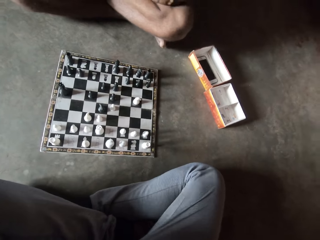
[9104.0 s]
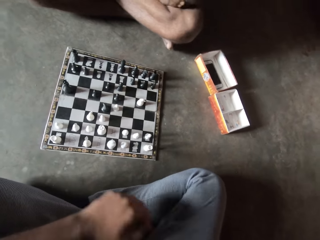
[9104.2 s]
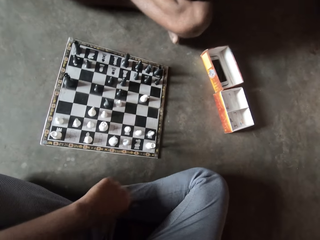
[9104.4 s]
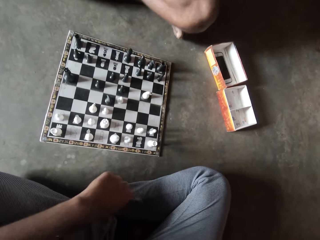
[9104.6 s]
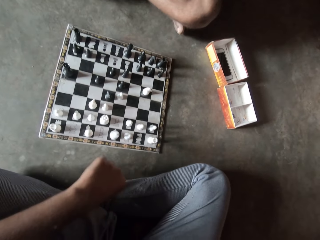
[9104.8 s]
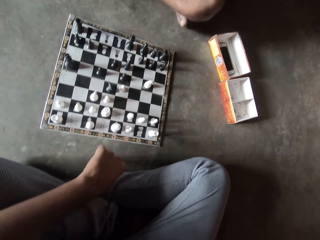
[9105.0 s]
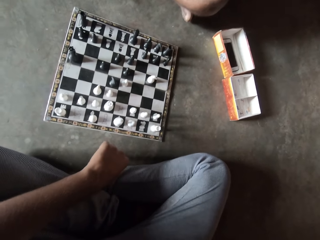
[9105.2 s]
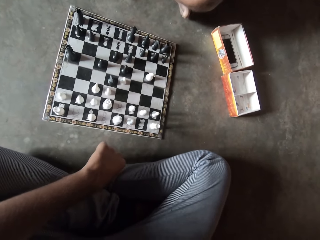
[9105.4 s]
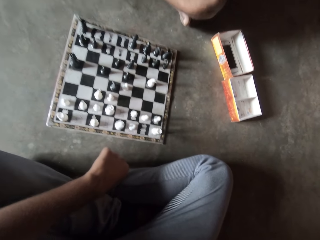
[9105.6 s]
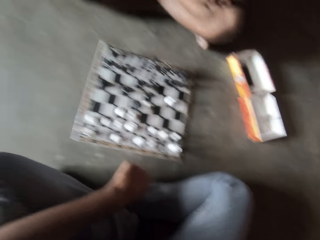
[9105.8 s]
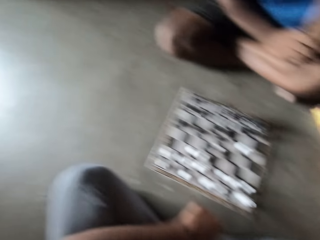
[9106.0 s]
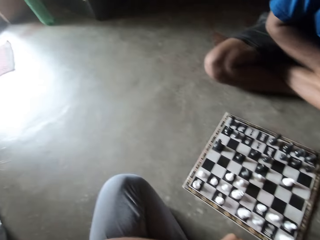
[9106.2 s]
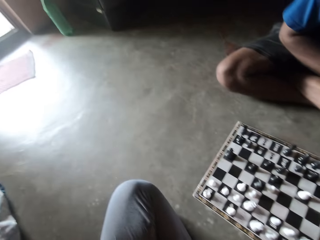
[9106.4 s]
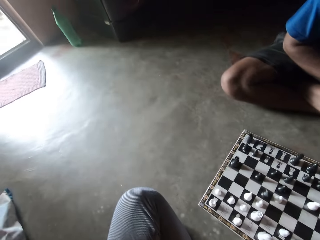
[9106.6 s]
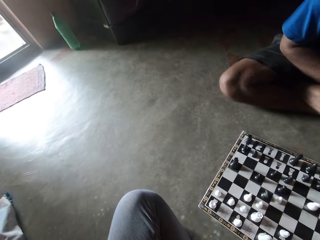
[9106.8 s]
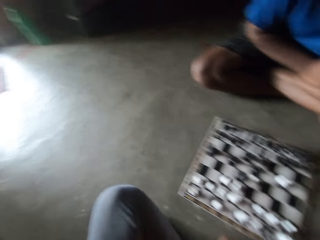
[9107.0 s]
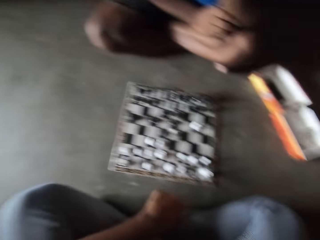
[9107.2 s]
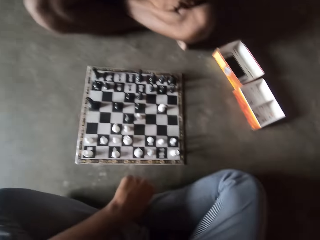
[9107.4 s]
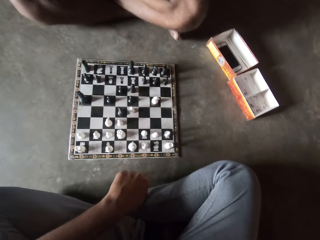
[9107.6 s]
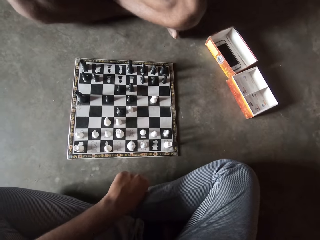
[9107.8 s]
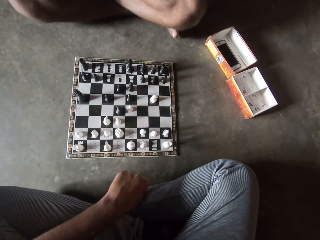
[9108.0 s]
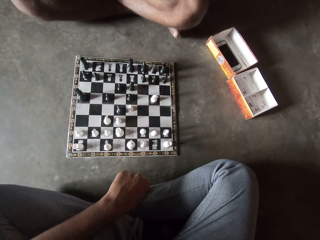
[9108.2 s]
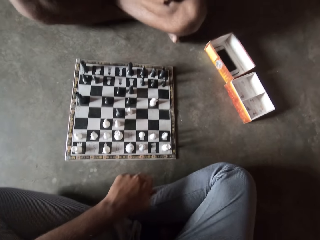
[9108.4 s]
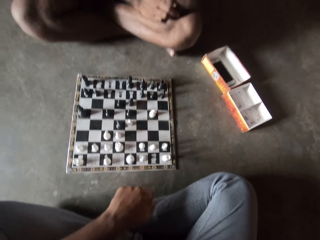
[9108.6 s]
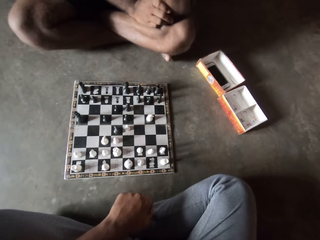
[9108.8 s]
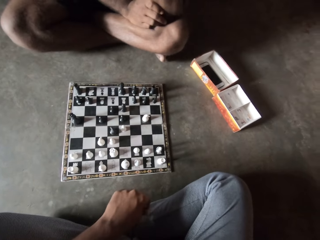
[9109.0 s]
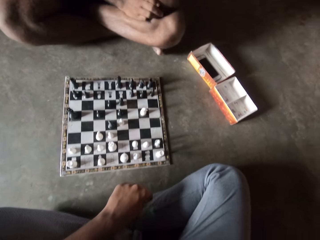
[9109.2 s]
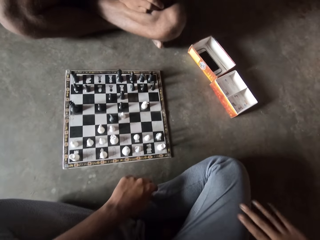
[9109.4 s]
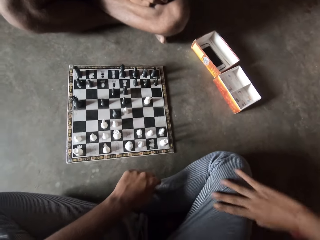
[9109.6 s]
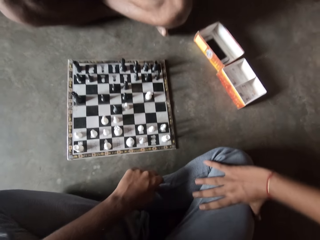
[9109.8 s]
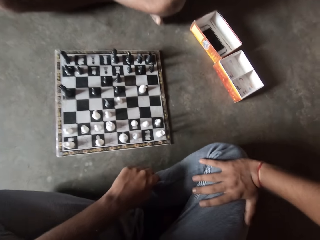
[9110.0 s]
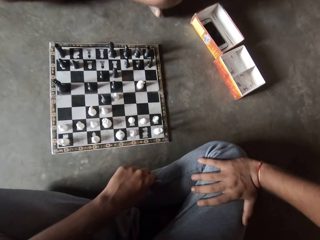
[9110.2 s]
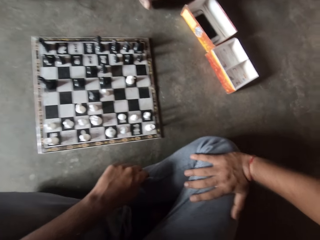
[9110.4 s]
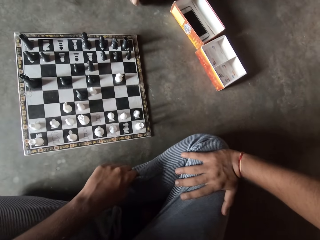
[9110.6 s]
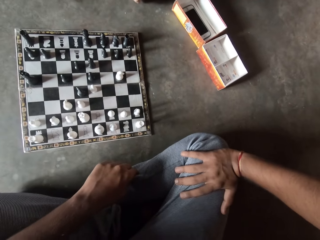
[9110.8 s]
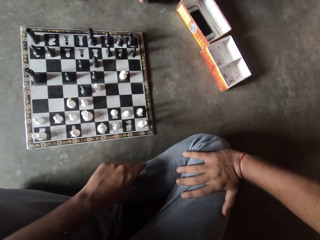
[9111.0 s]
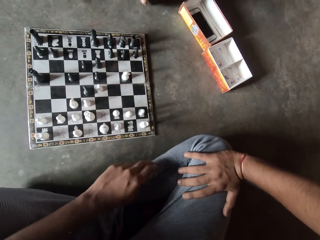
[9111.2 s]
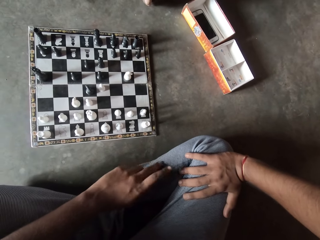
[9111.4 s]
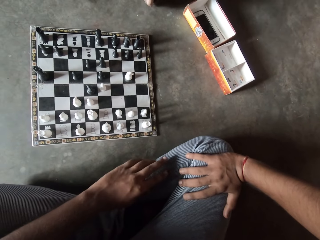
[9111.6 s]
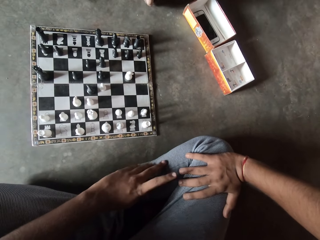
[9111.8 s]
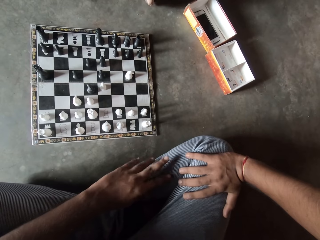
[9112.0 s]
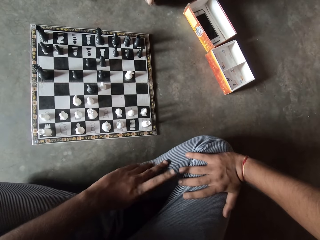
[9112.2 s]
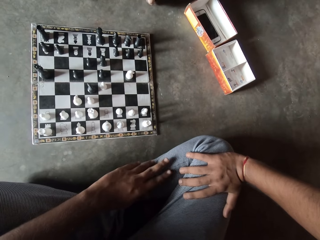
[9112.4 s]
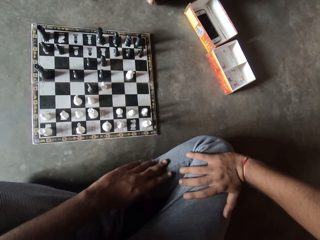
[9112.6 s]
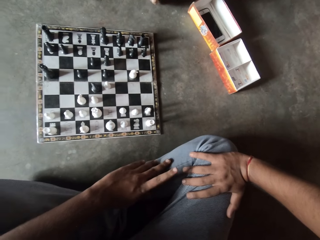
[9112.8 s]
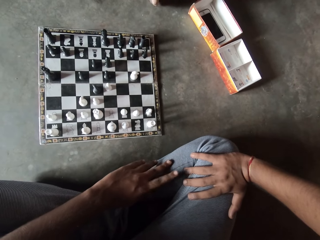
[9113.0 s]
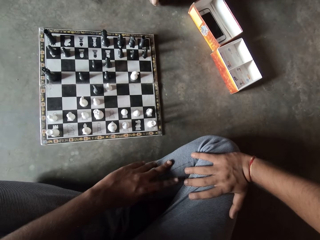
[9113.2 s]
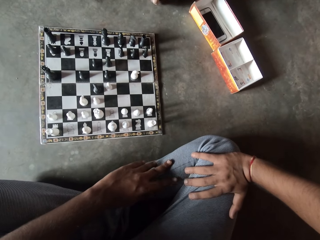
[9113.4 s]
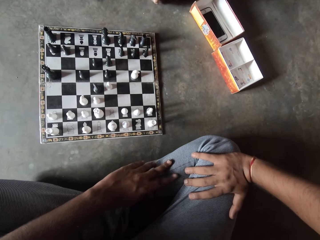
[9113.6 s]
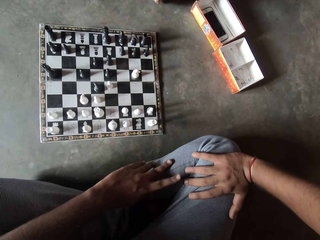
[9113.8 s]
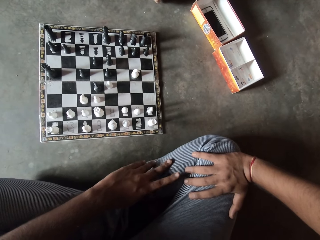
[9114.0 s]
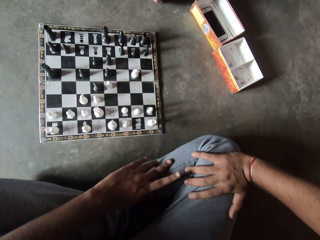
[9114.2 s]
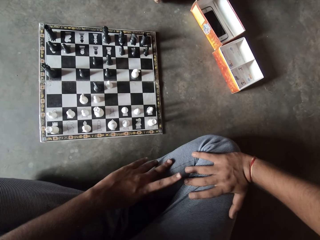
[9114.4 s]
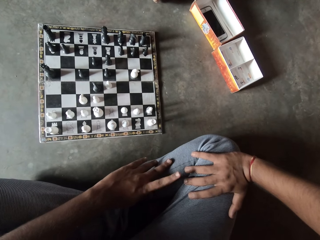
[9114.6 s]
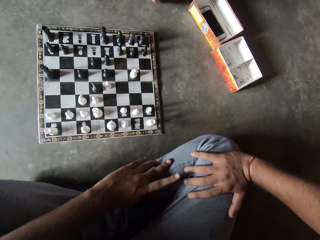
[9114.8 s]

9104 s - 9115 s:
The camera wearer moves the fist. He looks towards the door. He places his right hand on his lap. He taps his left fingers on his leg.

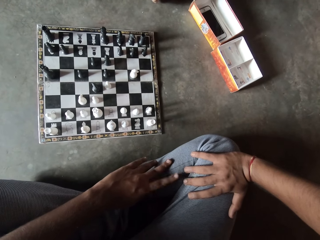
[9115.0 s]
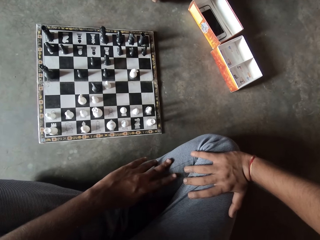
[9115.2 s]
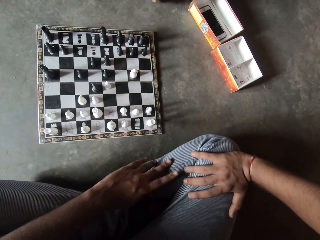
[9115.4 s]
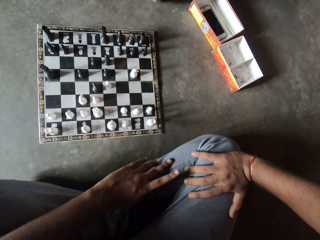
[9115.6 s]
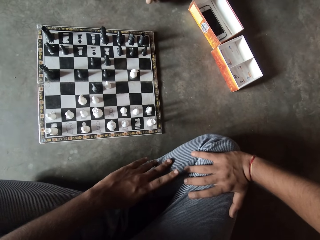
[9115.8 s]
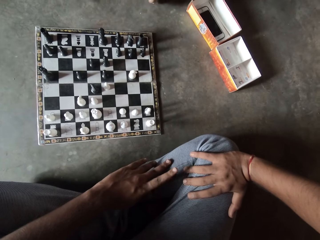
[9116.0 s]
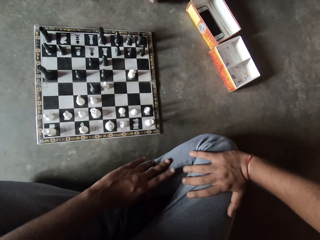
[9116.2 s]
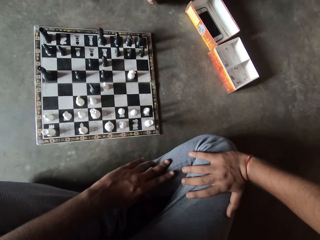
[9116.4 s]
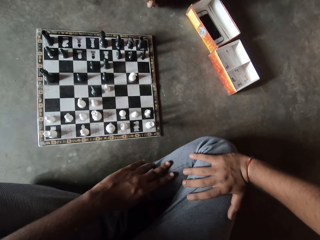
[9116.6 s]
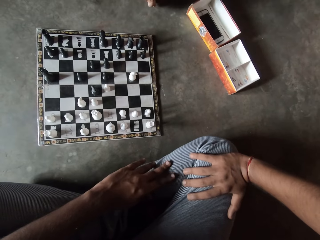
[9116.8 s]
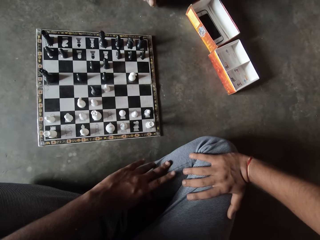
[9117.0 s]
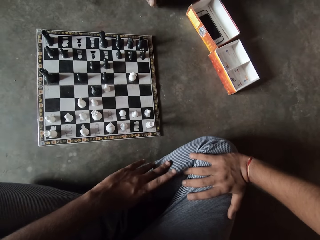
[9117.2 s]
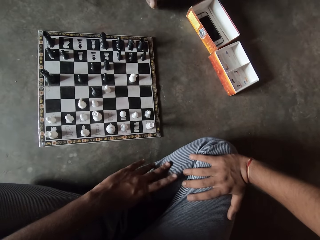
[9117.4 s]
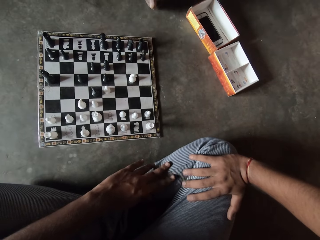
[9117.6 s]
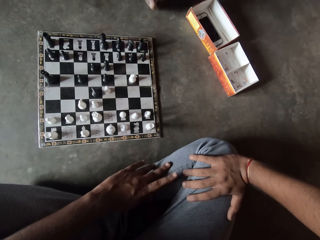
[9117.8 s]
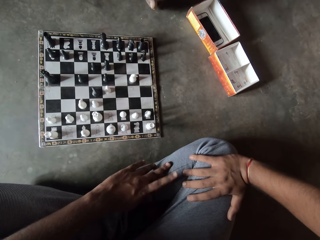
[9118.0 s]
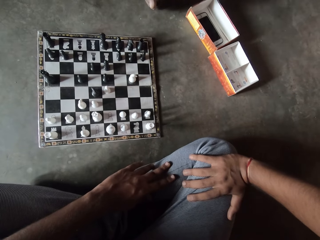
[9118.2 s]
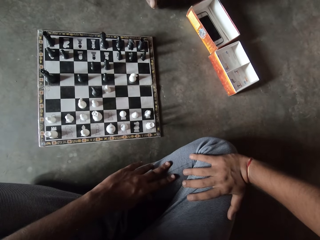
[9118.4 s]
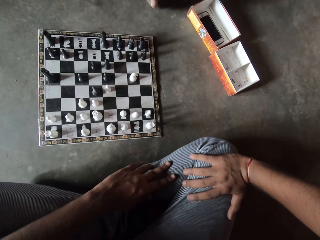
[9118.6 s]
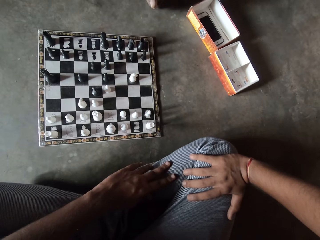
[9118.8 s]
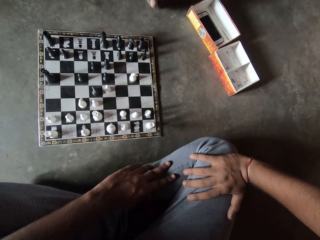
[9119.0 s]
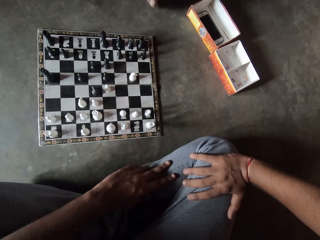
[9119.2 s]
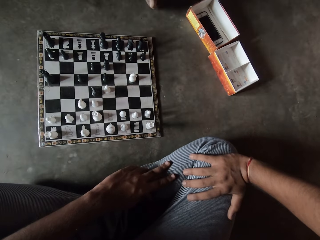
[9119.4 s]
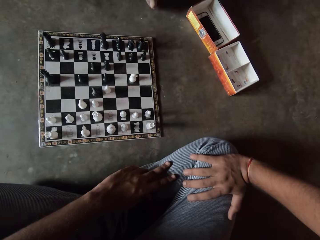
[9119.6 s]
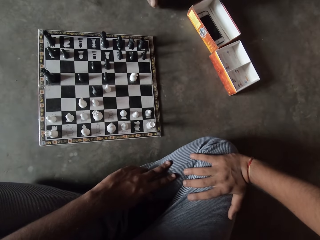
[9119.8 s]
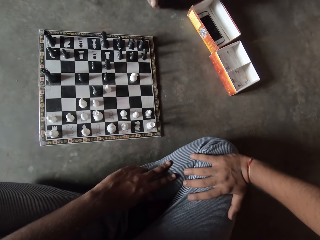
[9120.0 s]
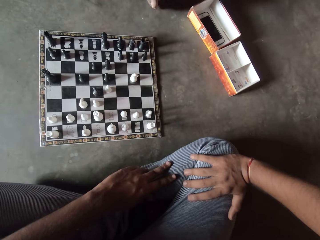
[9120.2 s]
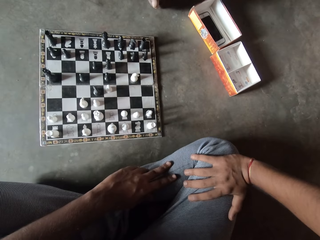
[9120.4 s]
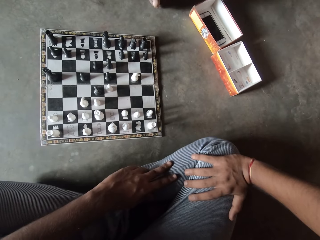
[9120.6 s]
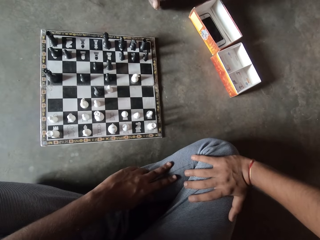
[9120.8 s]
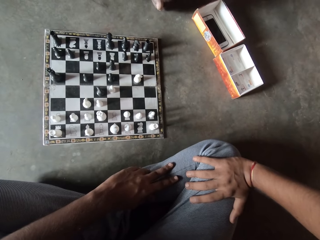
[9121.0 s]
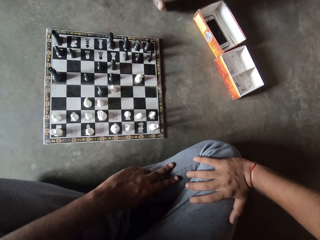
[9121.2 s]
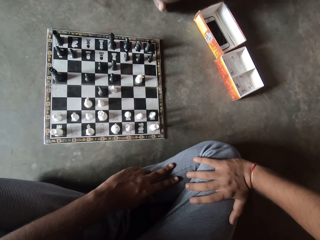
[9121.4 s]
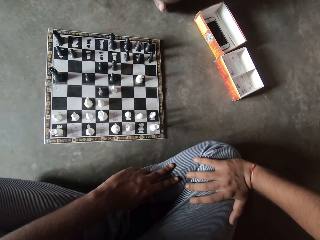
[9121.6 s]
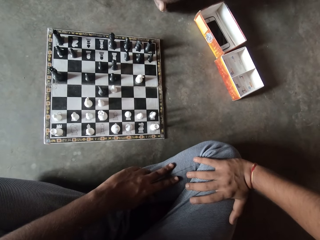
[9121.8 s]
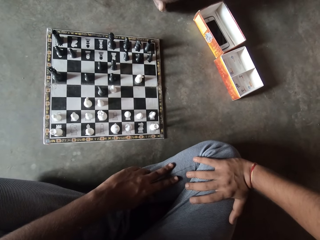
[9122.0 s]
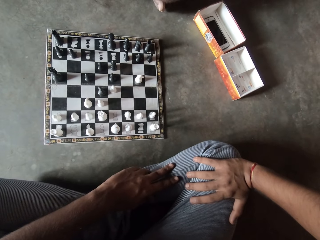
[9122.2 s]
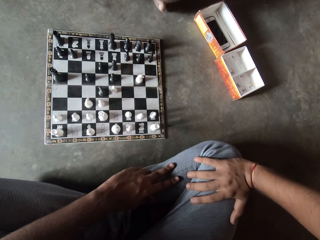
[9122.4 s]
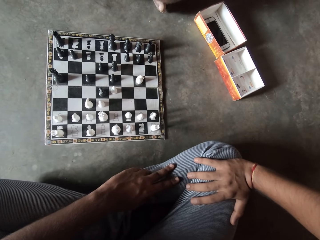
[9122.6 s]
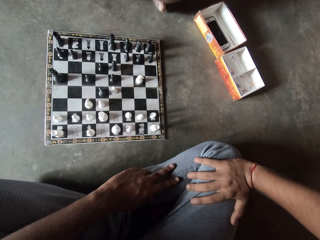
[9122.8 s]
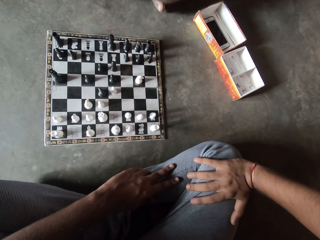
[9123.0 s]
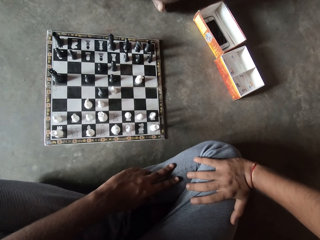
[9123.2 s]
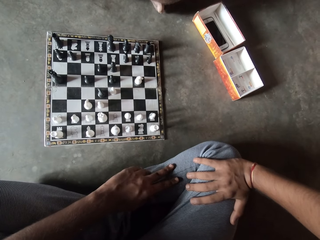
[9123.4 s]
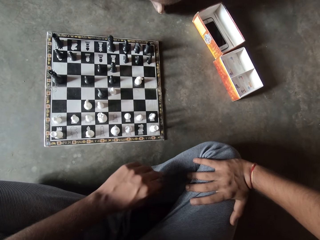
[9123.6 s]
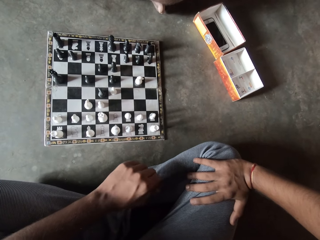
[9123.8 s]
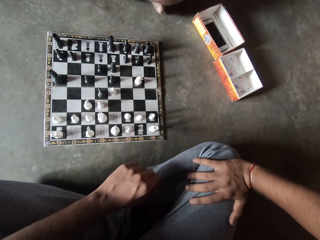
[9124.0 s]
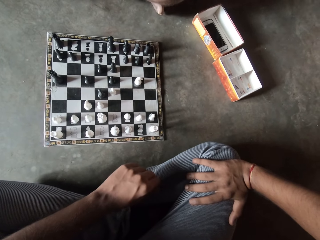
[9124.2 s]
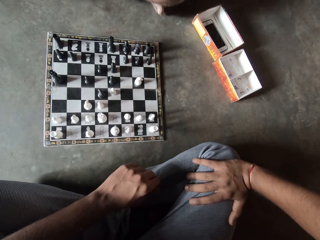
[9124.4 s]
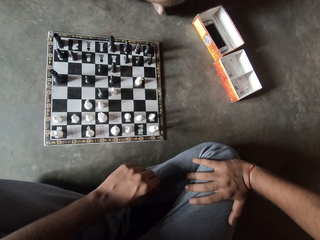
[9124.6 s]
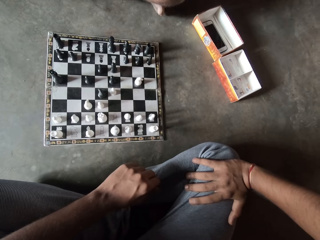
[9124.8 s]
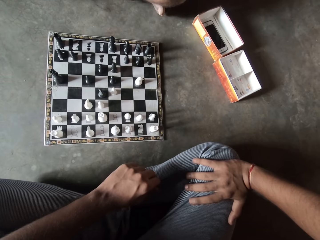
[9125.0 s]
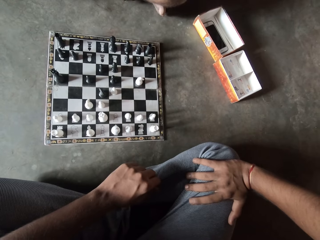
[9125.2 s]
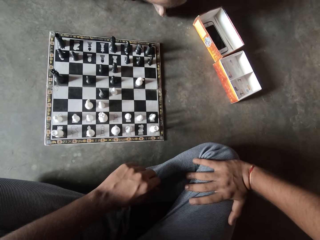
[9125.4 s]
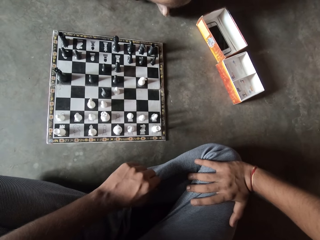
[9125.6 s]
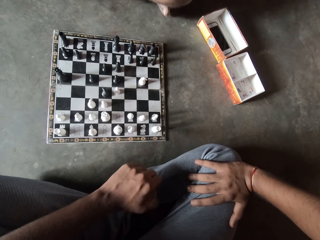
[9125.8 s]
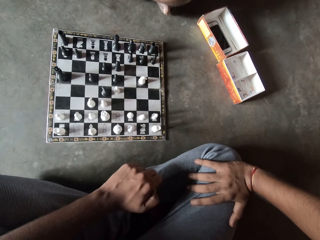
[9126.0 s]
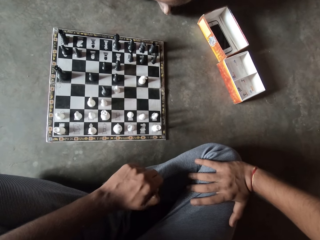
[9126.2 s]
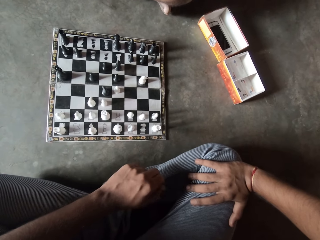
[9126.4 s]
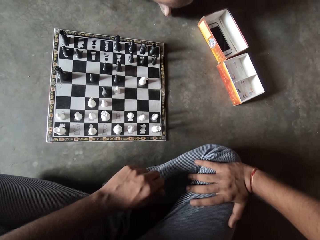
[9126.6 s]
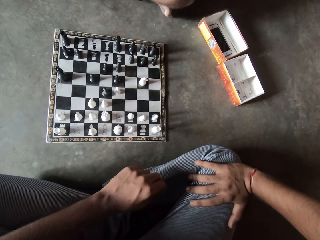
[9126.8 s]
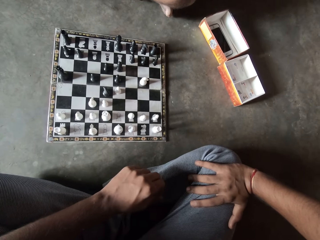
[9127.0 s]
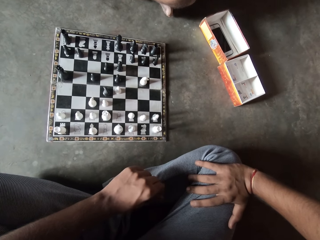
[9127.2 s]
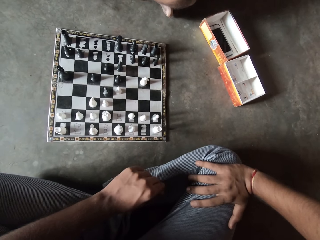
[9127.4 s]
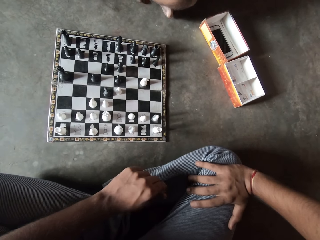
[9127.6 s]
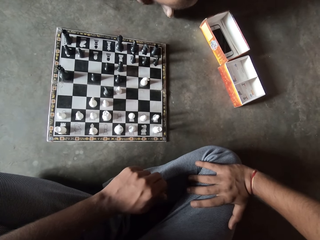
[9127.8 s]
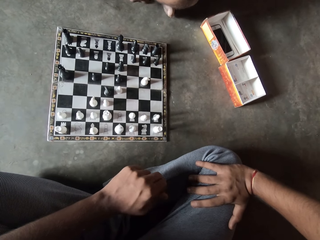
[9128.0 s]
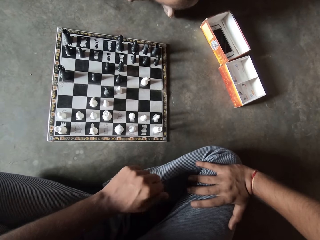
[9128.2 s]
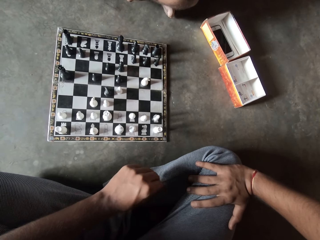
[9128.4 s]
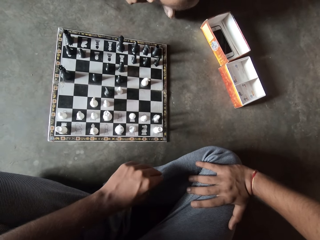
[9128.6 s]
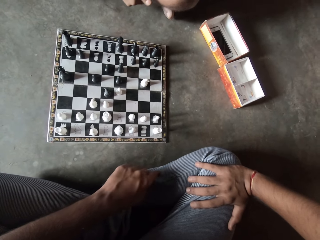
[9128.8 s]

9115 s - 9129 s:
A person moves a leg. The camera wearer moves the fist.
